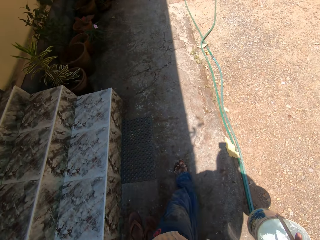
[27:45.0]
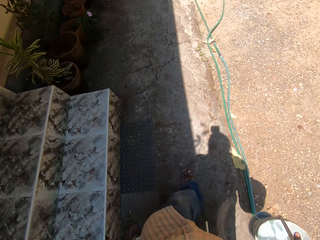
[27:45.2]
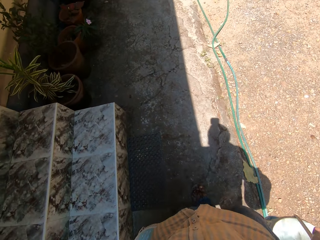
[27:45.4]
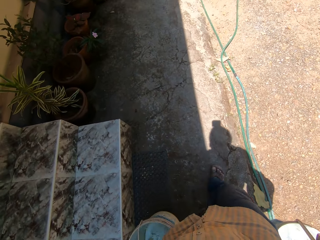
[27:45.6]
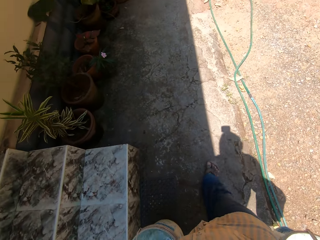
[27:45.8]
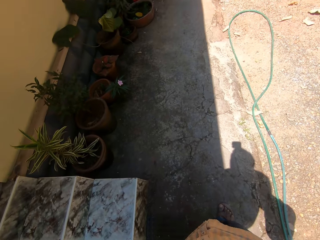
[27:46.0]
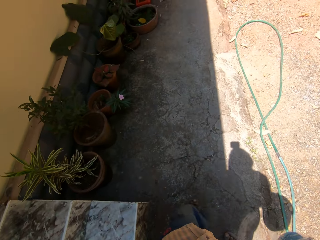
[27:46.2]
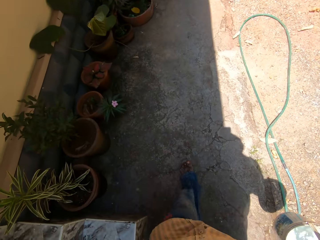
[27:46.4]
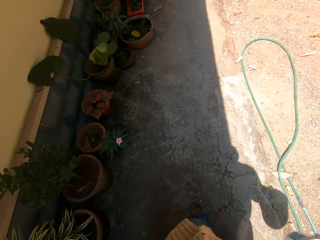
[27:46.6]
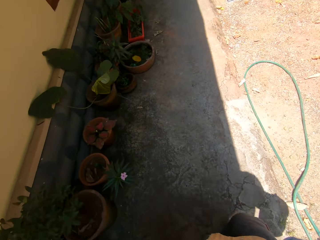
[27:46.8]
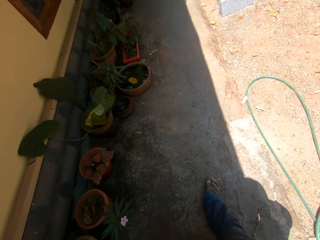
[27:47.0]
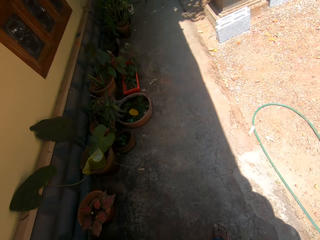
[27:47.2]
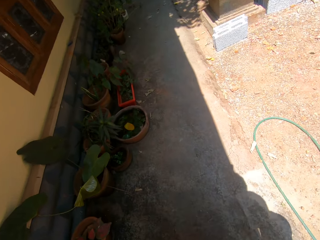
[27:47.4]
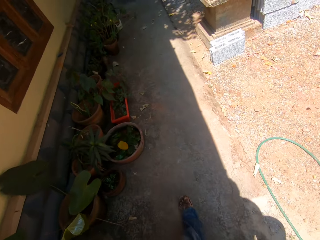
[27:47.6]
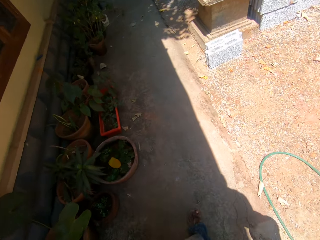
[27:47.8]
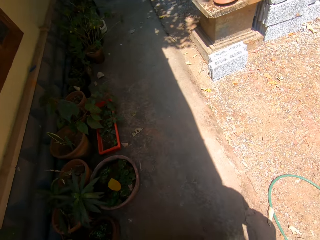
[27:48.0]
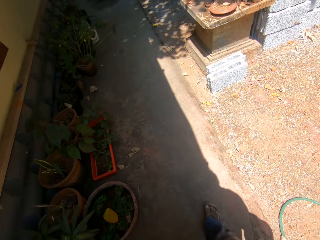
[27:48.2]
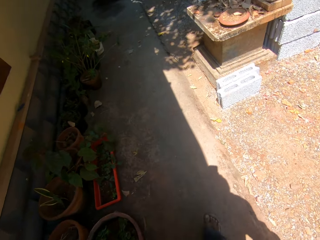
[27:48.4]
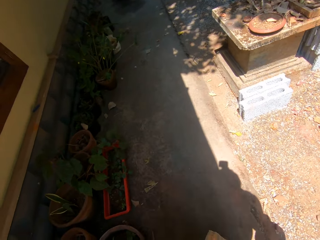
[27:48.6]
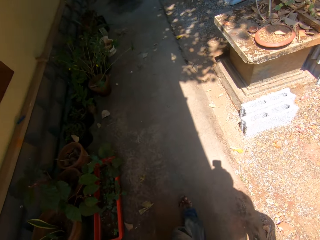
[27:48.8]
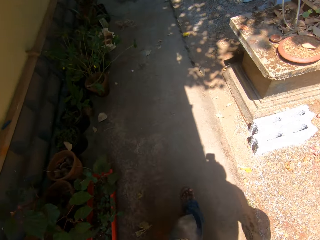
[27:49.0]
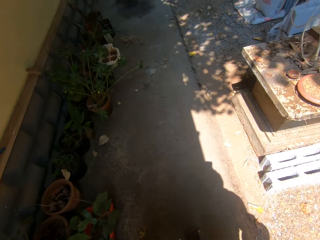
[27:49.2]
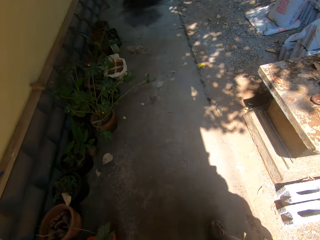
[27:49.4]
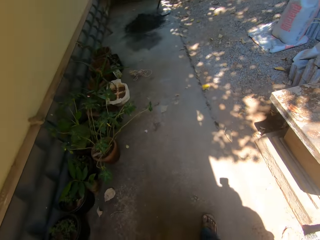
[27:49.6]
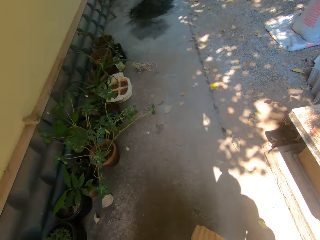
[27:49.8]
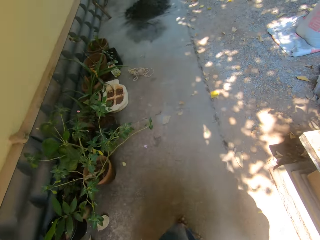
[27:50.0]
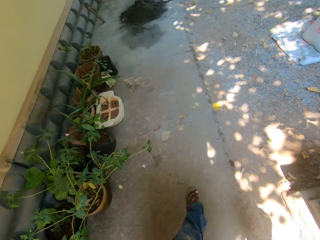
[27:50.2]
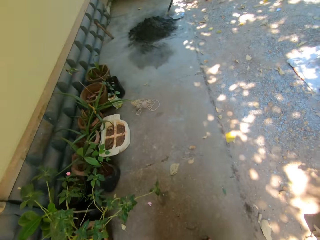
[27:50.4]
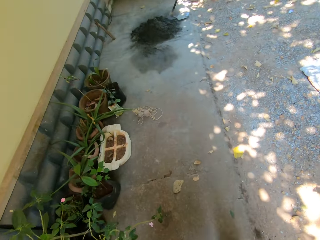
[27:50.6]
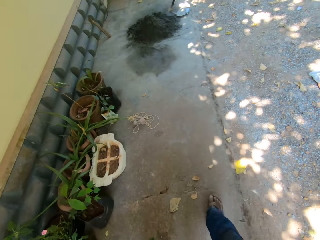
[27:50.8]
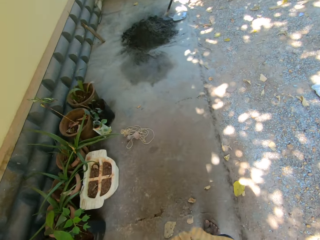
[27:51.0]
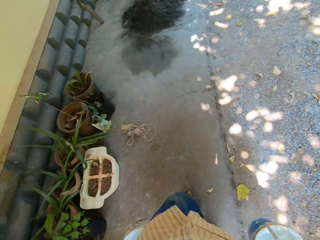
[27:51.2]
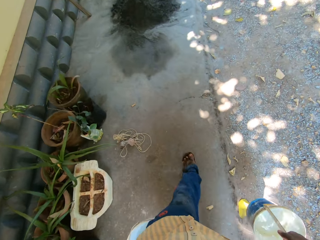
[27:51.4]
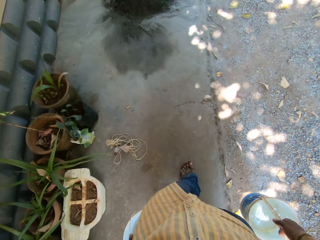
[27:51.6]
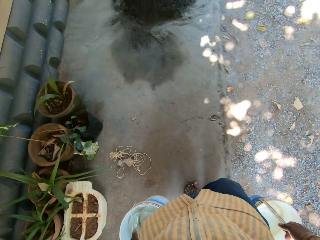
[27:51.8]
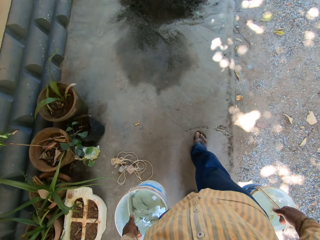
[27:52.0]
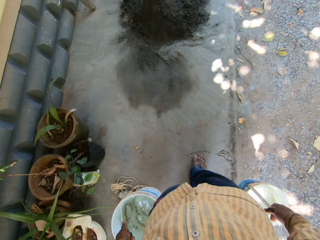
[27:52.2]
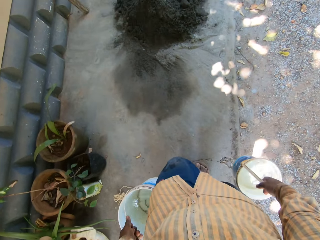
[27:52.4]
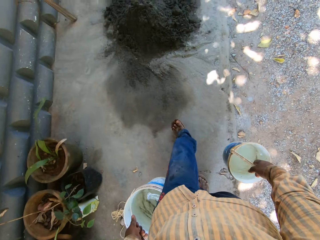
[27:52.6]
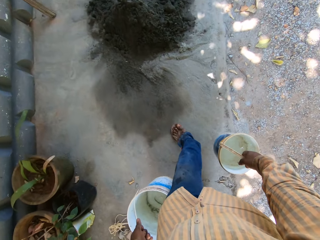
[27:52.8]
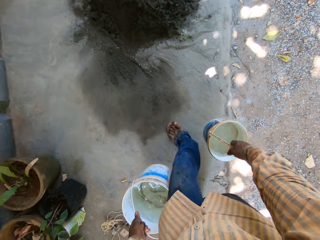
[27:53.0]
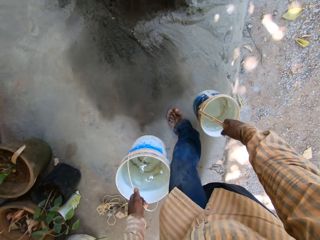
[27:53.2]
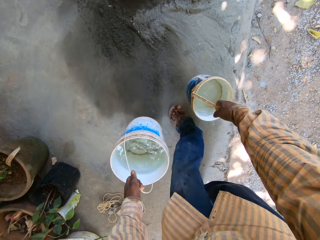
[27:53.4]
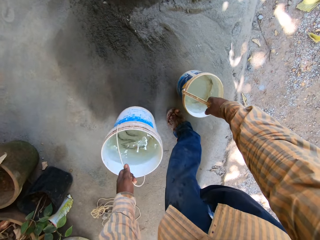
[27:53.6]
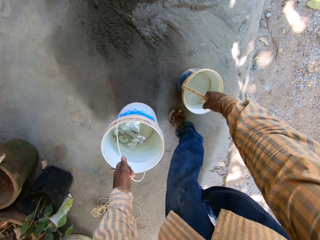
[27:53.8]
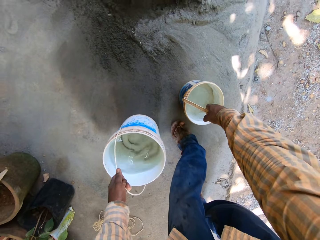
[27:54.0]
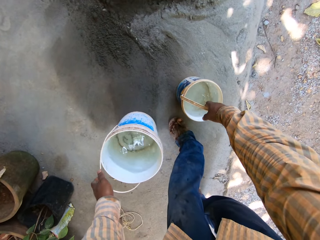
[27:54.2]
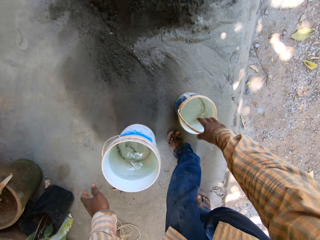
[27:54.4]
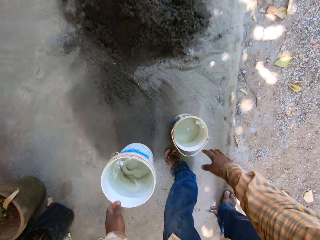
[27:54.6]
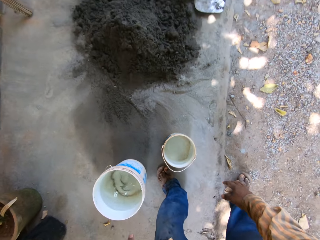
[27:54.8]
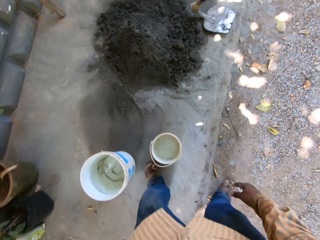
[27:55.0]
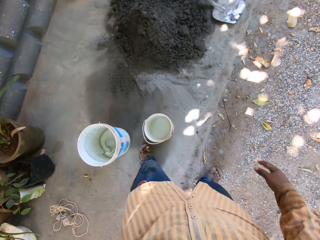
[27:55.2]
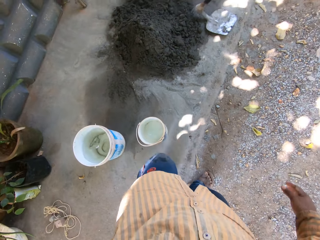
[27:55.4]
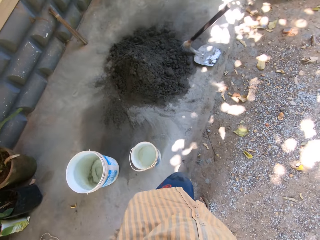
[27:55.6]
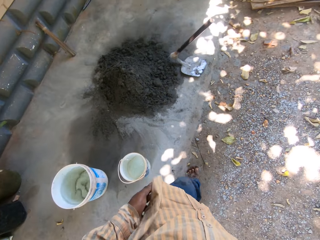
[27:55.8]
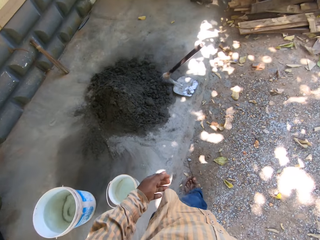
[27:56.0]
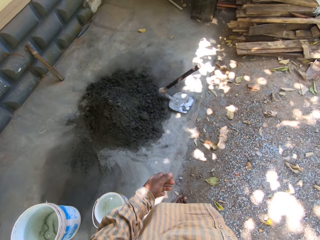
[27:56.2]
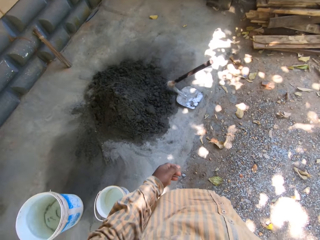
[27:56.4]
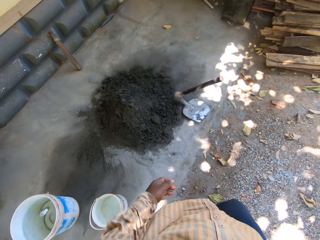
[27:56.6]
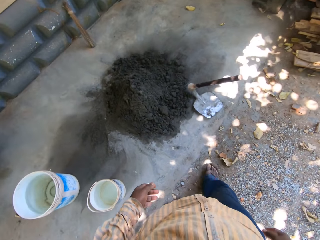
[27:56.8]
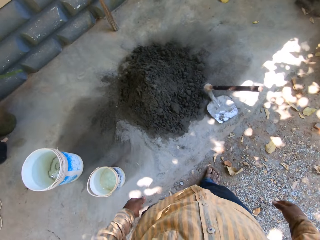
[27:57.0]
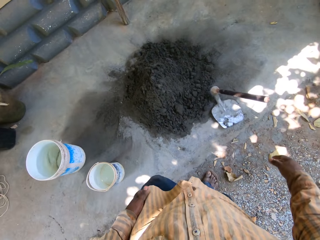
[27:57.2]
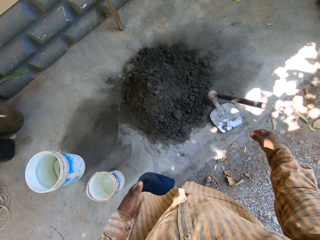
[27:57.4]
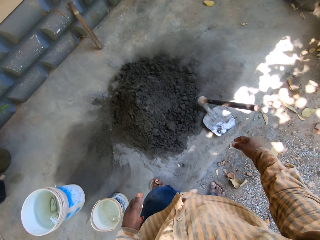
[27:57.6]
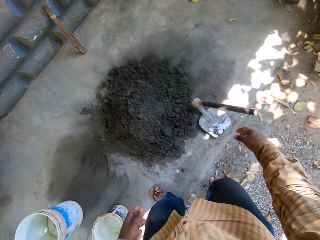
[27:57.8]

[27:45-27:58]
The camera wearer drops the buckets on the ground with his hands. He lets go of the buckets.

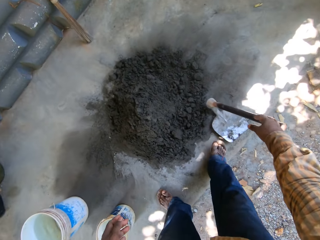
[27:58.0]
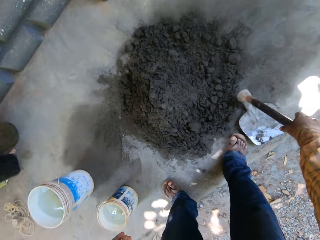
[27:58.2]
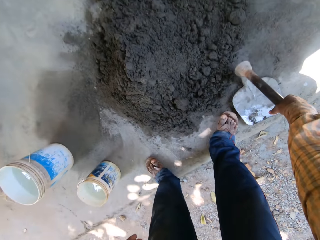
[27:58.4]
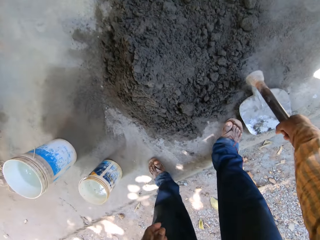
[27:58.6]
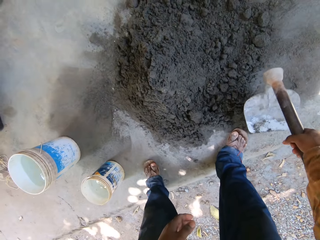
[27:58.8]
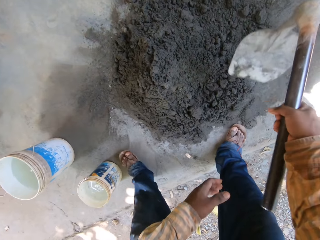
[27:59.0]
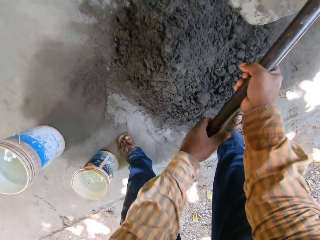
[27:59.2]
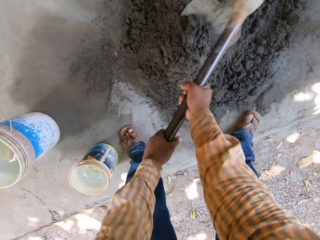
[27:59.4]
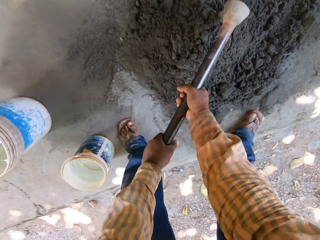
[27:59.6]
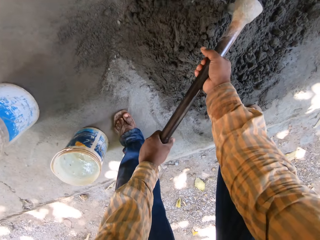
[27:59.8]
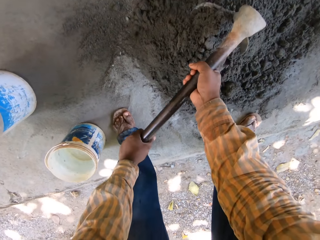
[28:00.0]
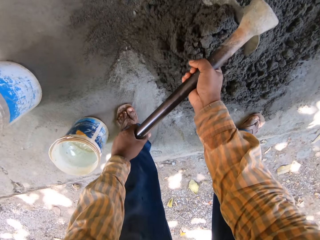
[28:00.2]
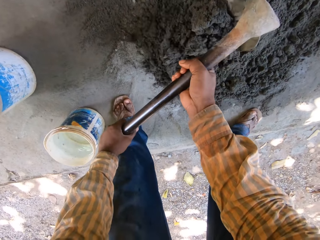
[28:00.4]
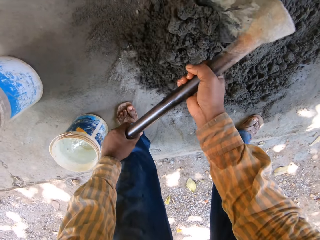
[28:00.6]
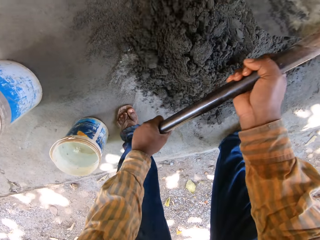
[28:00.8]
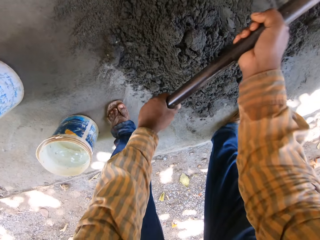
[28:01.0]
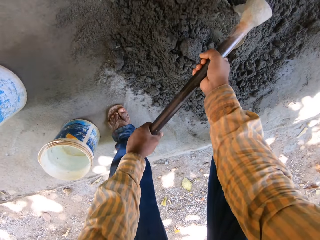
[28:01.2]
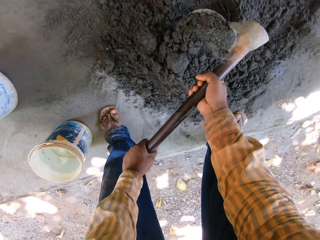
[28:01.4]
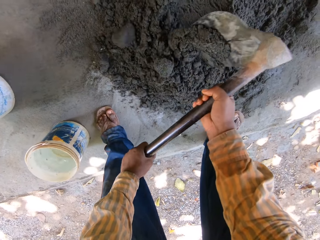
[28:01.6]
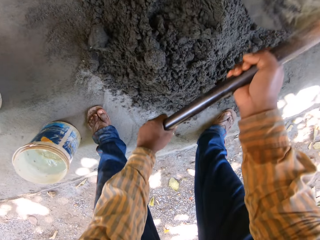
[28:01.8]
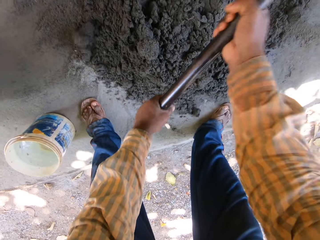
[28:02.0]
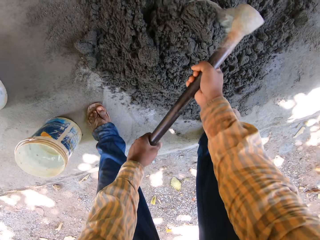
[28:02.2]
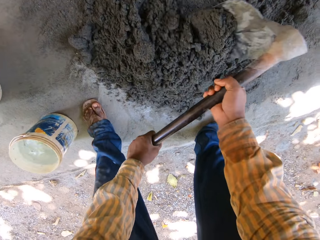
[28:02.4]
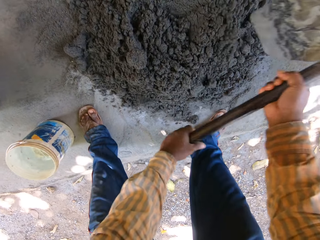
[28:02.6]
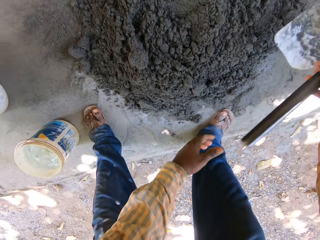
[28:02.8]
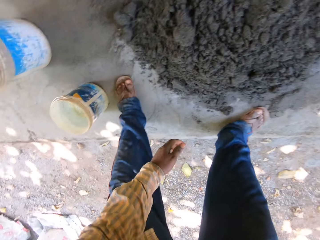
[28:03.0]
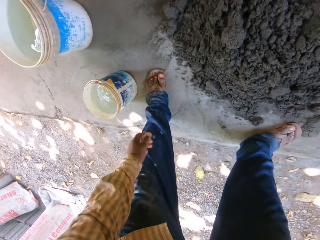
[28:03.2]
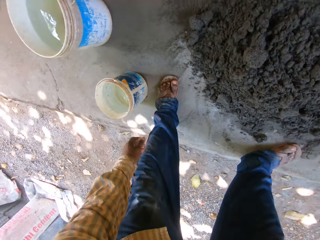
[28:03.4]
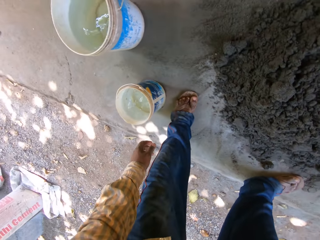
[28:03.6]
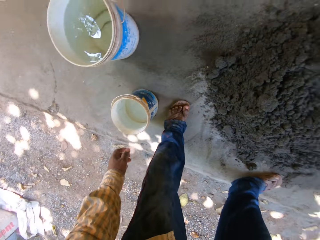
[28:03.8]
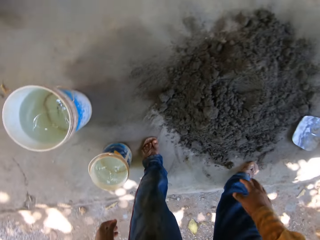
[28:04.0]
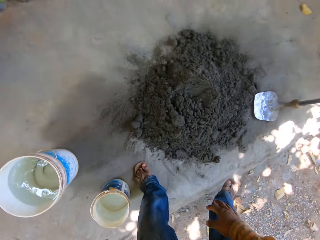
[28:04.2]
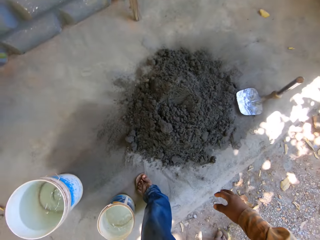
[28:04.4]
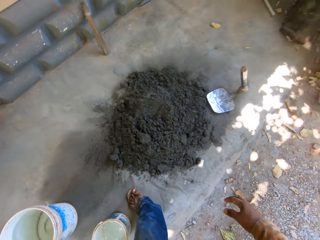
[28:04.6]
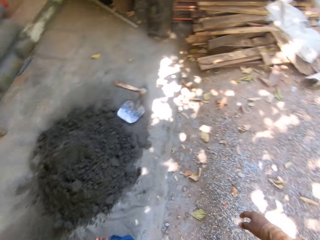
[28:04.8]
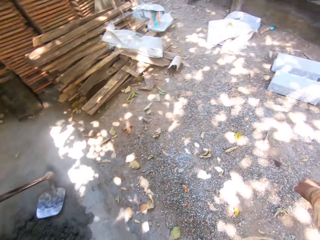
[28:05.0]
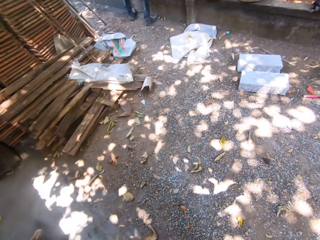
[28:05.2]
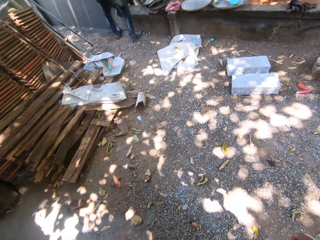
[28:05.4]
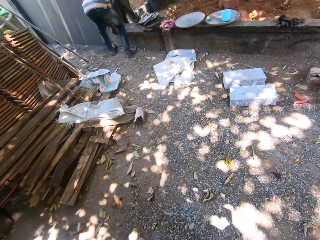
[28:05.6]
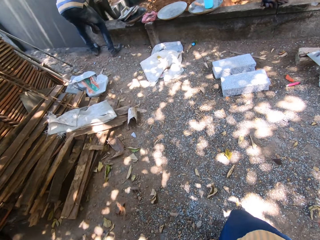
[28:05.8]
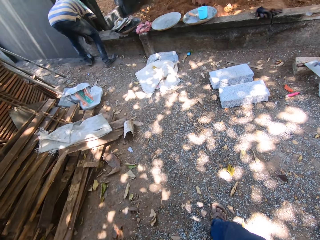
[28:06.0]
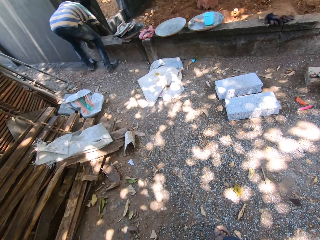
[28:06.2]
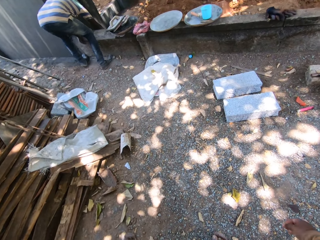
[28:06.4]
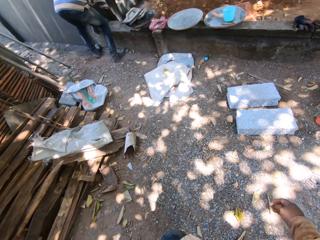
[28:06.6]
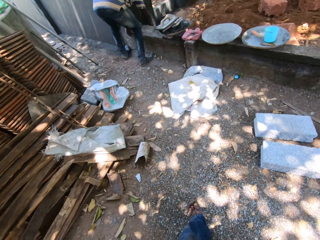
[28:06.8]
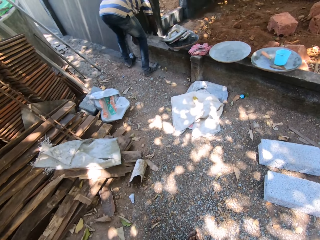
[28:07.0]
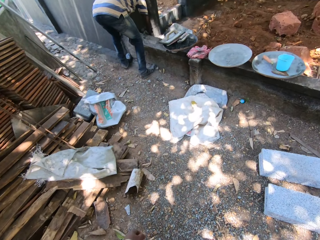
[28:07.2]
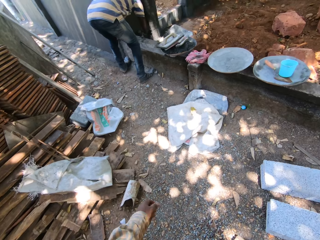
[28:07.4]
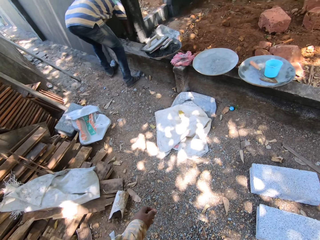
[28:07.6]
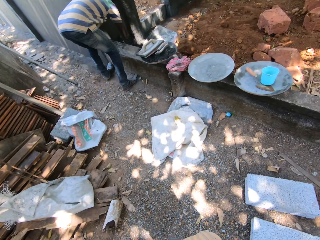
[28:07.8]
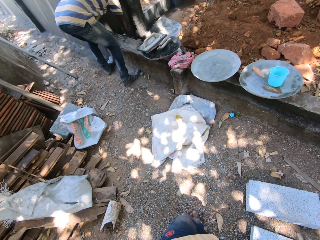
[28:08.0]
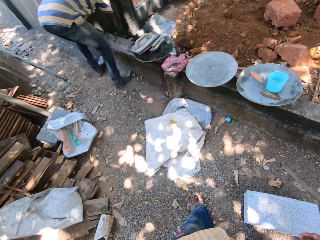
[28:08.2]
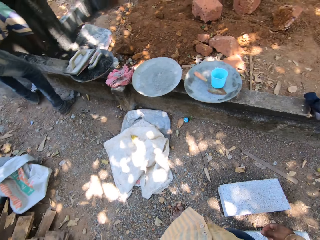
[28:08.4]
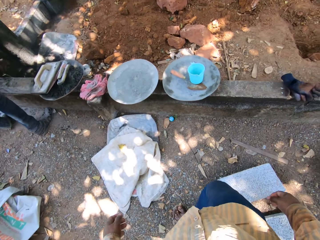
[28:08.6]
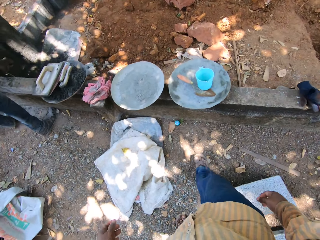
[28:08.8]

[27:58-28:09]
The camera wearer picks up a hoe from the ground with his right hand. He holds the hoe with both hands. He mixes a concrete mix on the ground with the hoe in his hands. He spreads the mortar on the ground. He drops the hoe on the ground with his right hand. A man plasters the wall with a cement mix and a gauging trowel in his right hand. The camera wearer walks in the compound. The man bends towards the wall.
